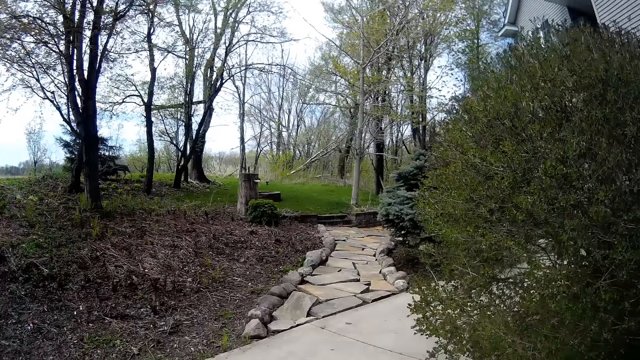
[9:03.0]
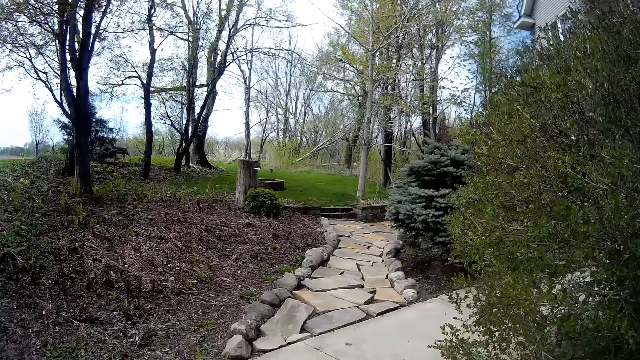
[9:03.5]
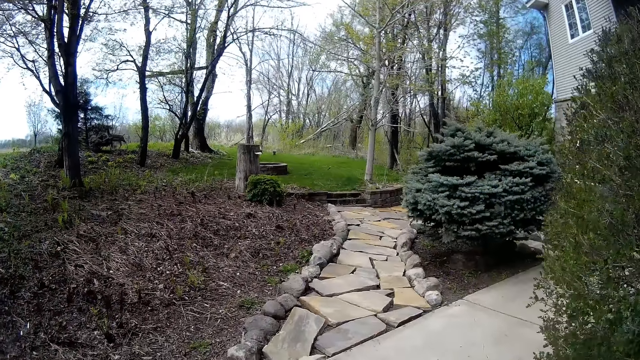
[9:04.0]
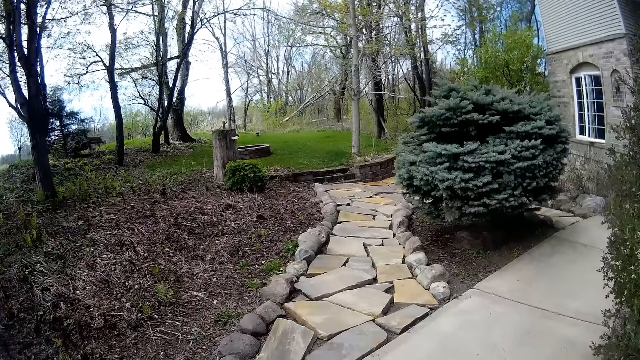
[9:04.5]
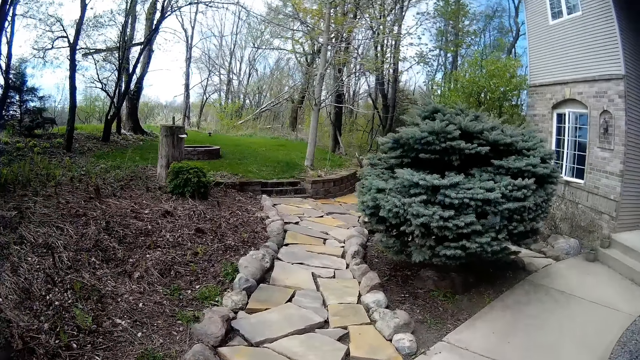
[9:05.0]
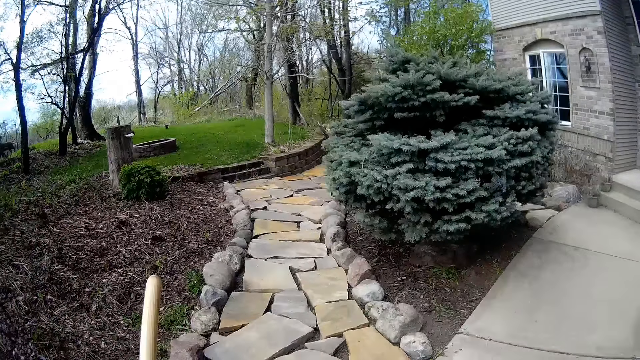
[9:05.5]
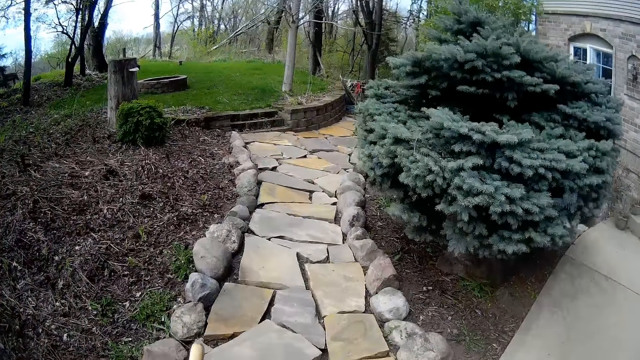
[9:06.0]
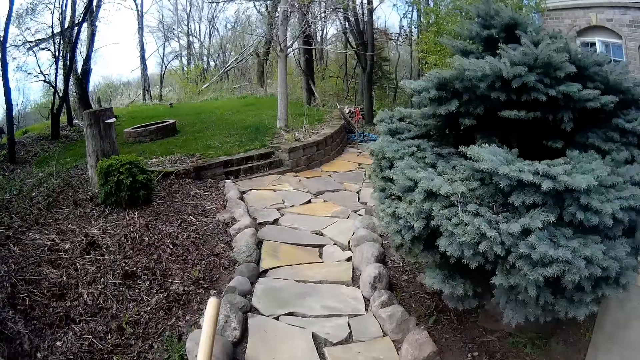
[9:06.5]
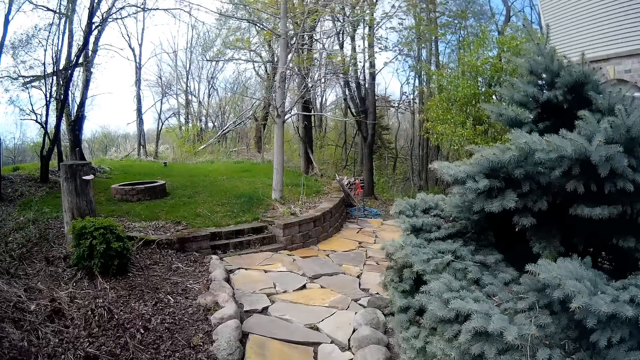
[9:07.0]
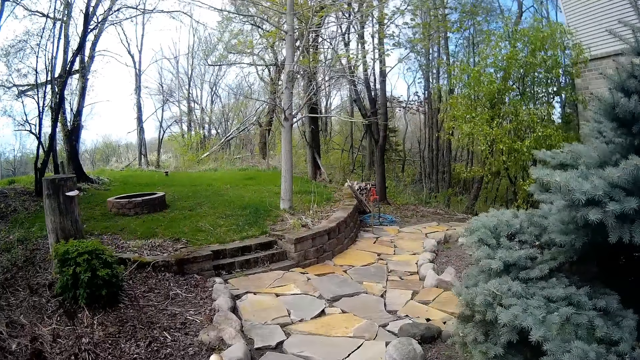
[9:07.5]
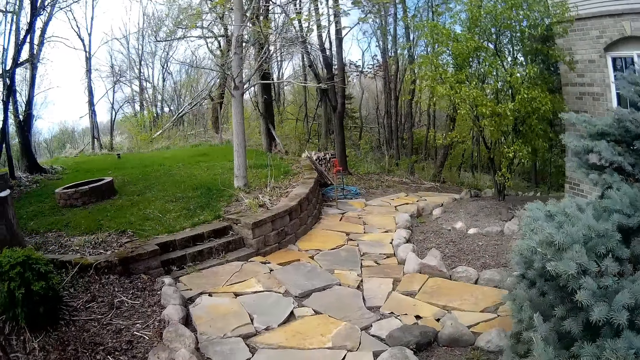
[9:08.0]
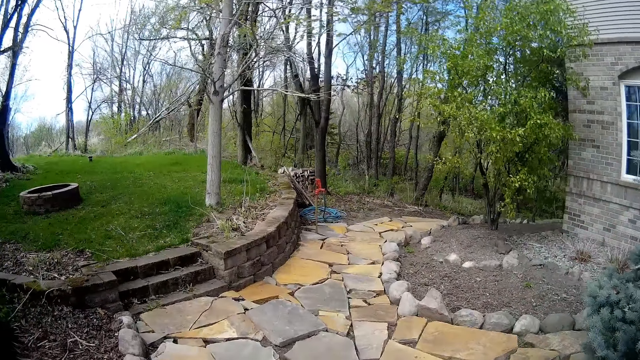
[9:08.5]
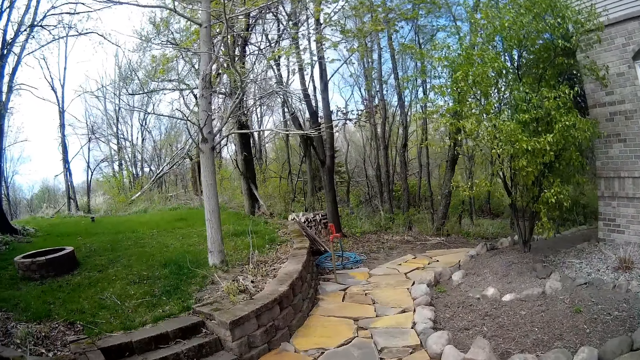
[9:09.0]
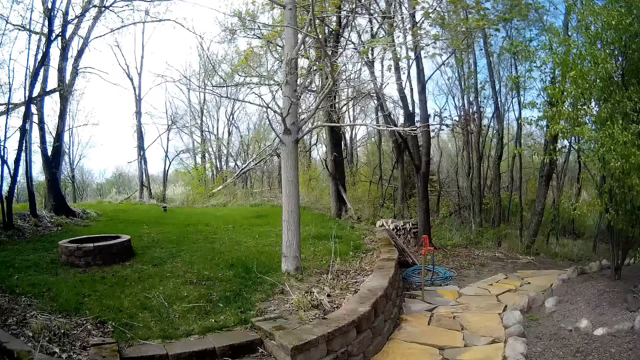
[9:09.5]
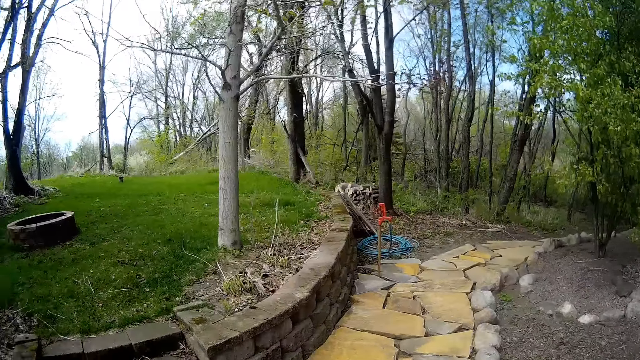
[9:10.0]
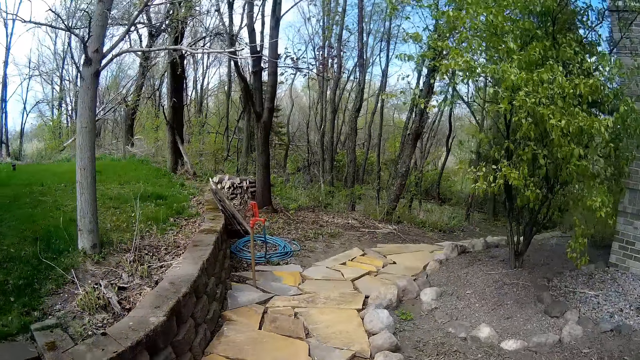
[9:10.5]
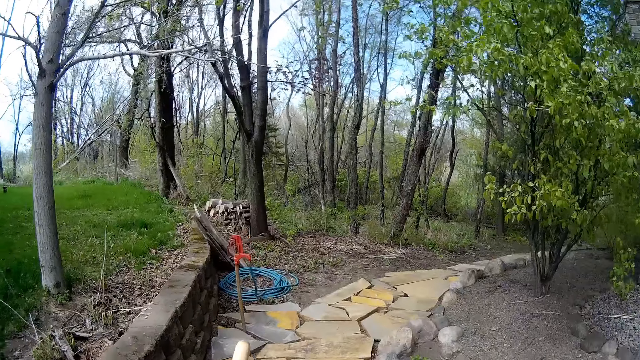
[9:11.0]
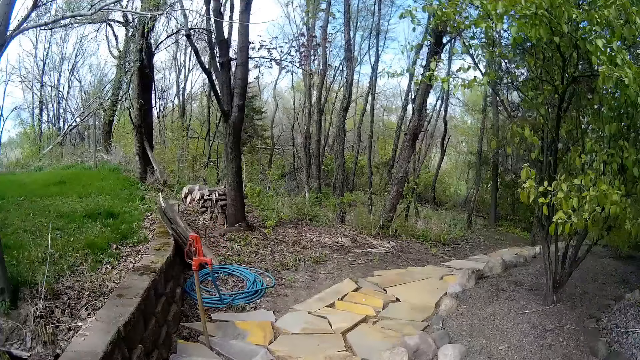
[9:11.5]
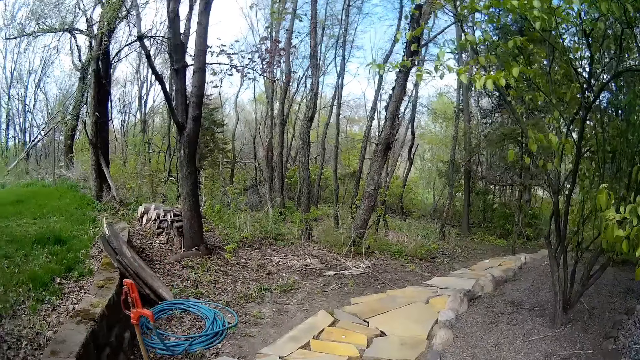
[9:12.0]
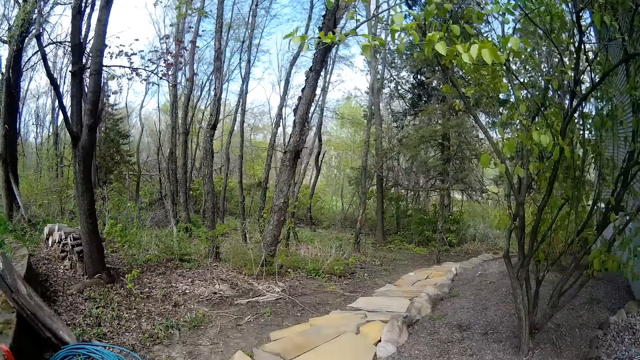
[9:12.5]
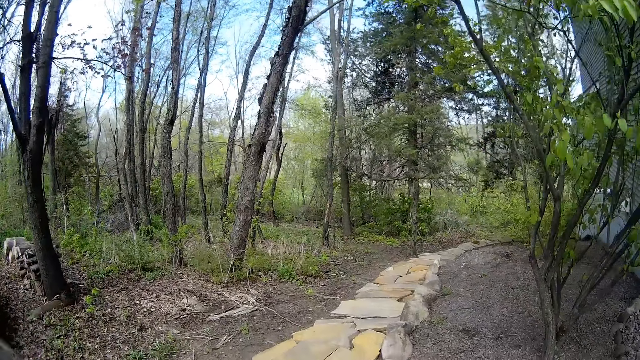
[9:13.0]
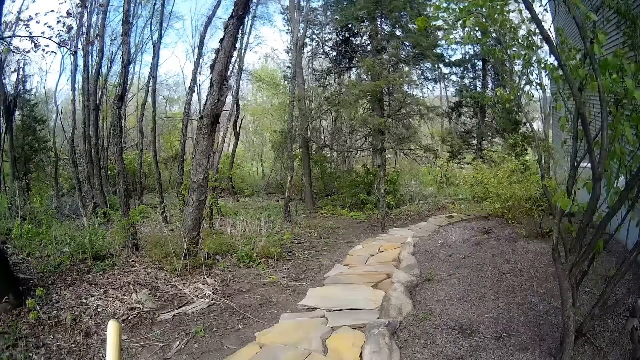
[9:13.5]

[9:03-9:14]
The camera wearer walks through a pathway.

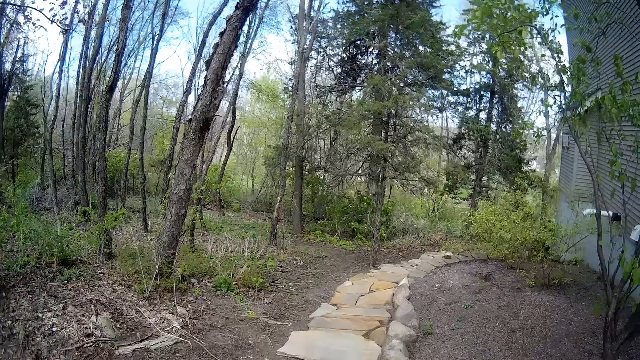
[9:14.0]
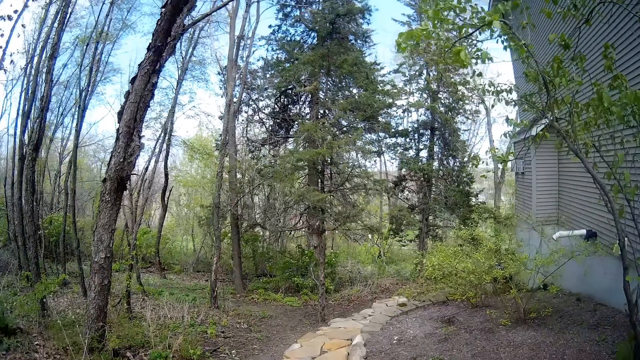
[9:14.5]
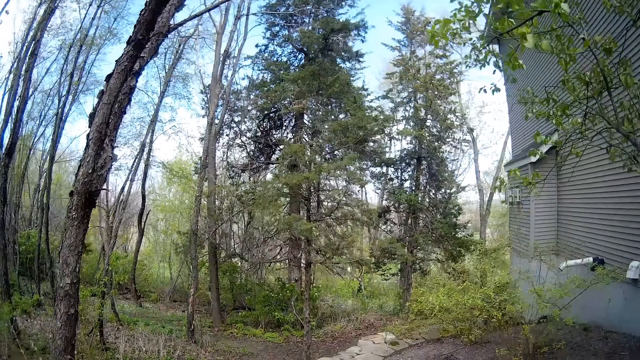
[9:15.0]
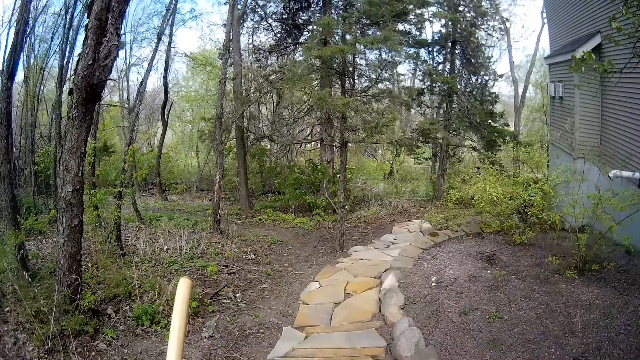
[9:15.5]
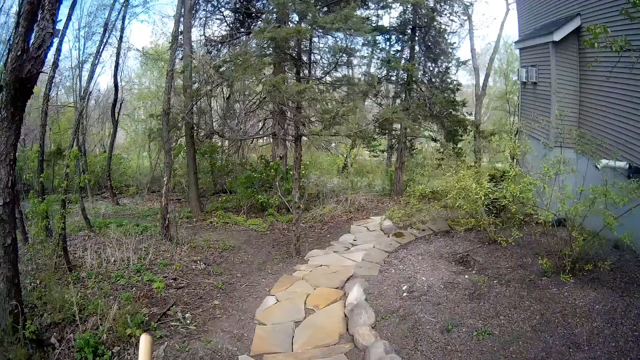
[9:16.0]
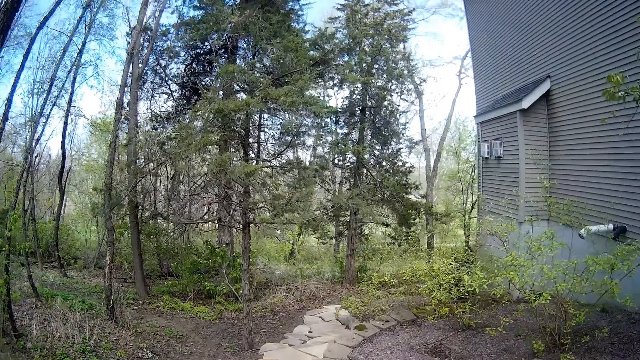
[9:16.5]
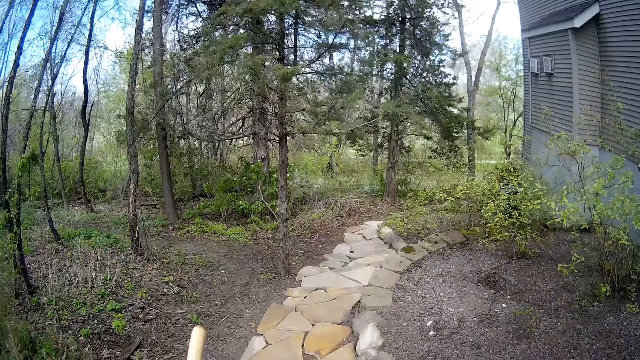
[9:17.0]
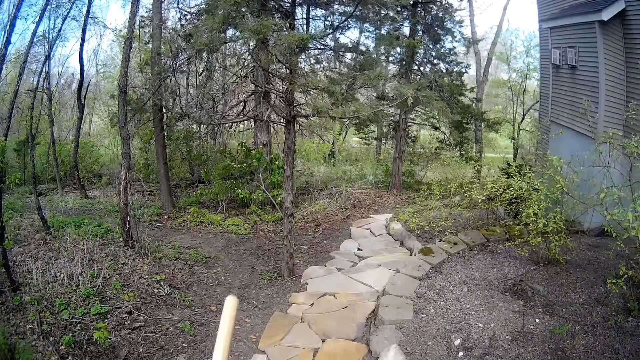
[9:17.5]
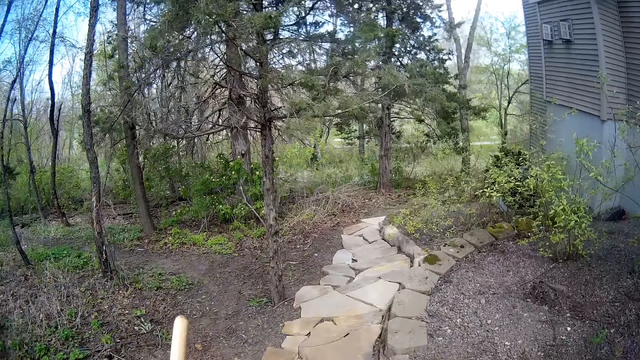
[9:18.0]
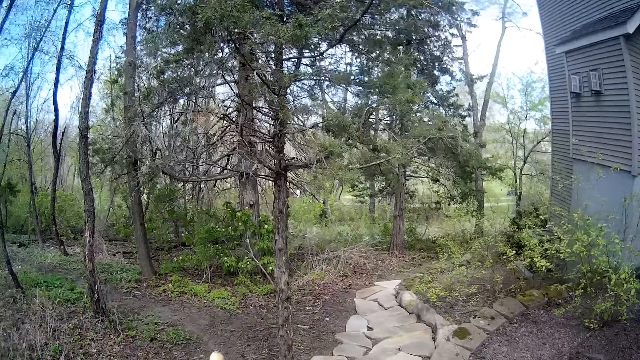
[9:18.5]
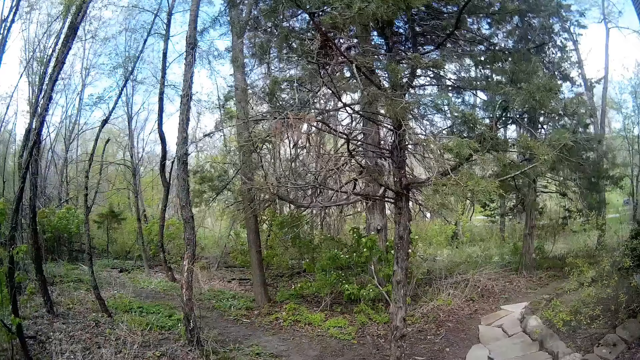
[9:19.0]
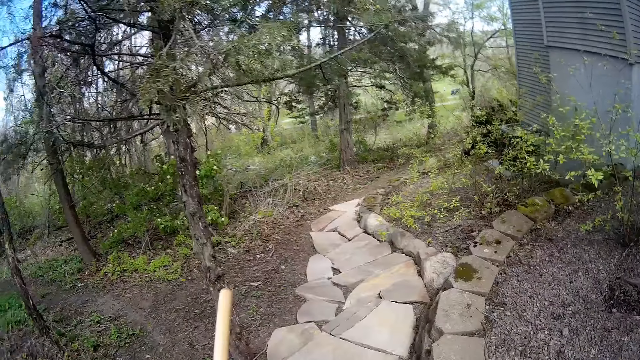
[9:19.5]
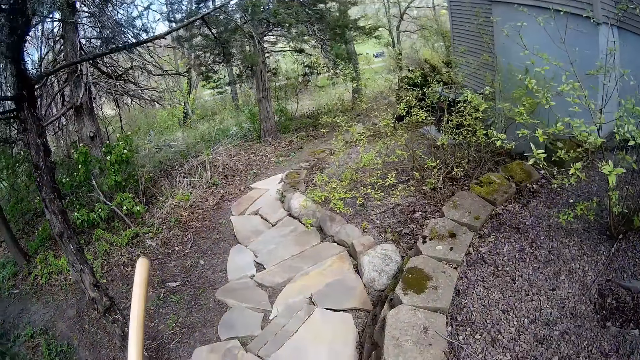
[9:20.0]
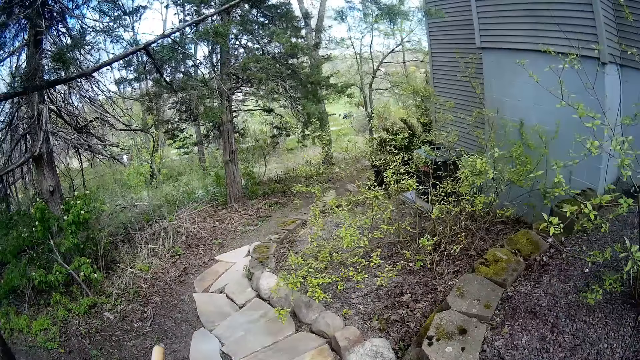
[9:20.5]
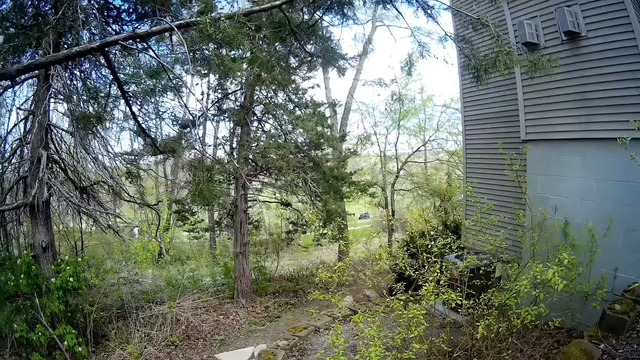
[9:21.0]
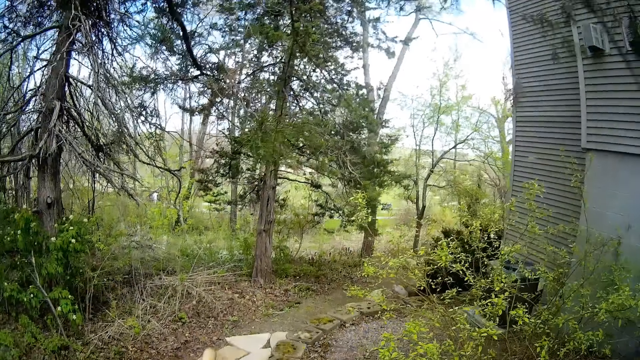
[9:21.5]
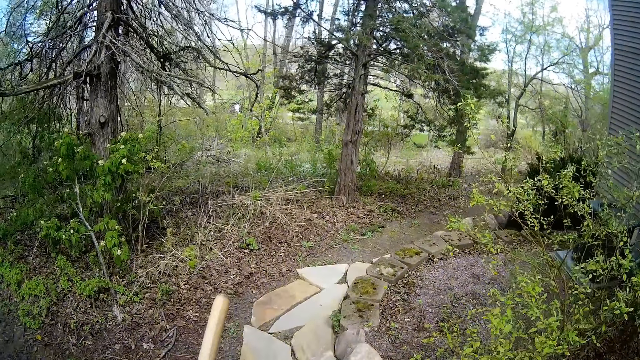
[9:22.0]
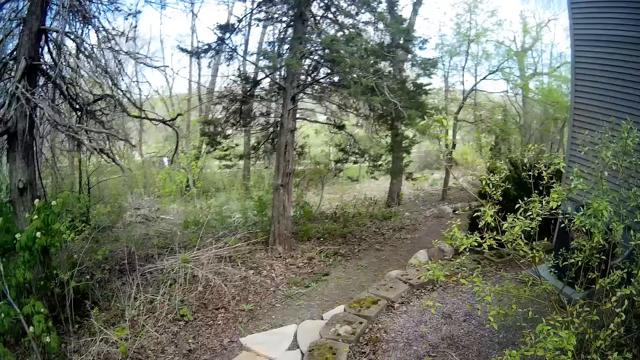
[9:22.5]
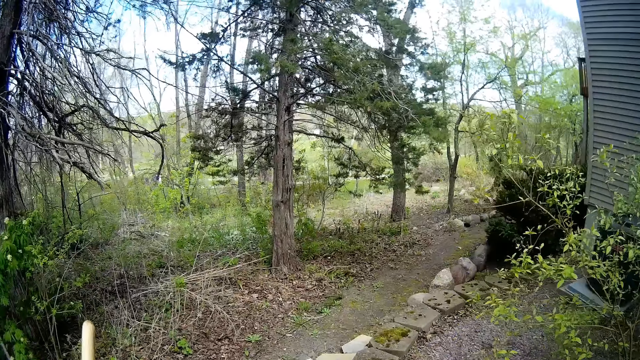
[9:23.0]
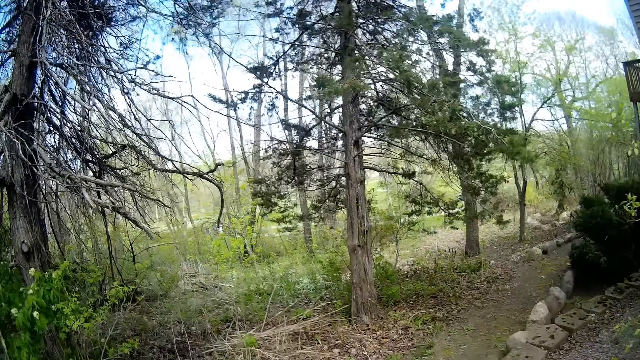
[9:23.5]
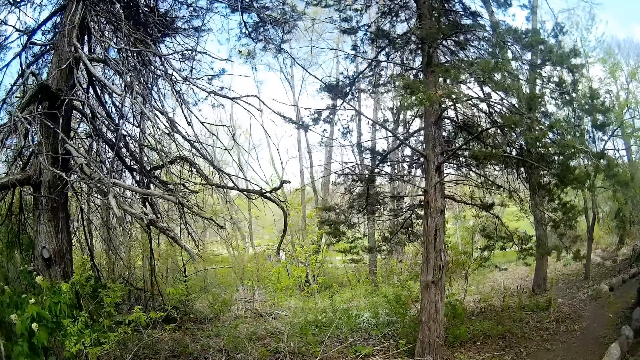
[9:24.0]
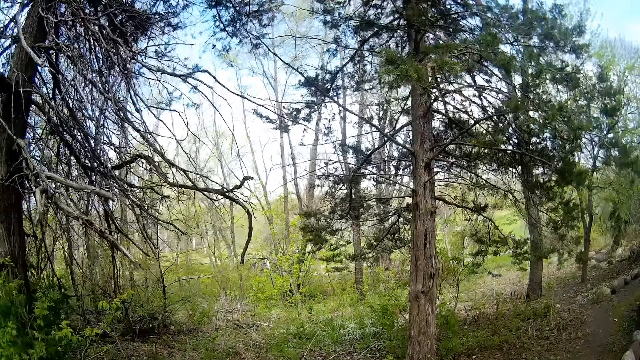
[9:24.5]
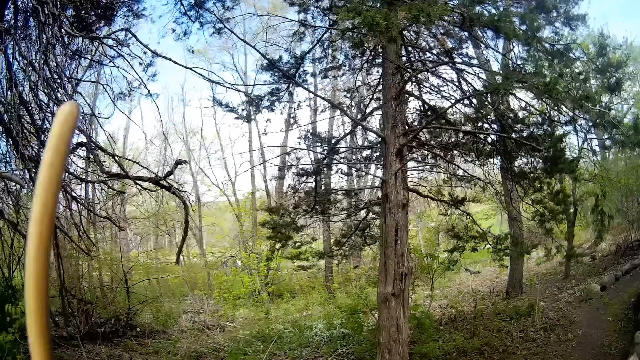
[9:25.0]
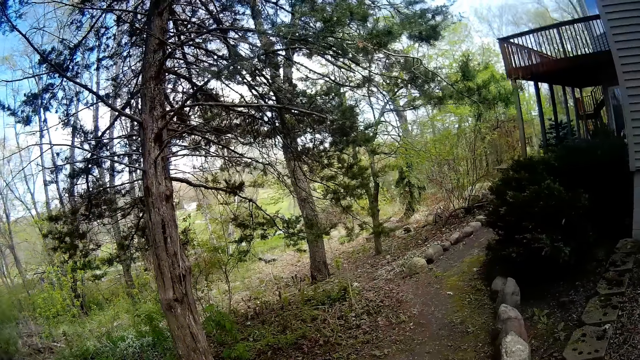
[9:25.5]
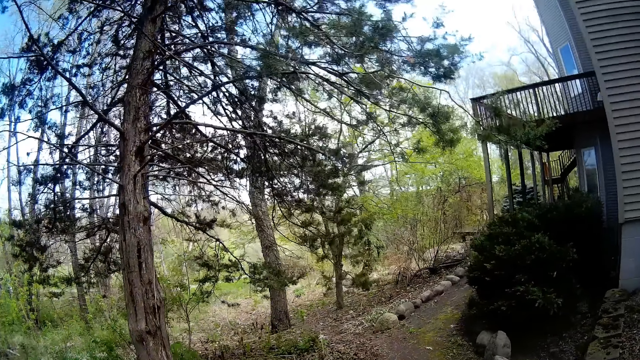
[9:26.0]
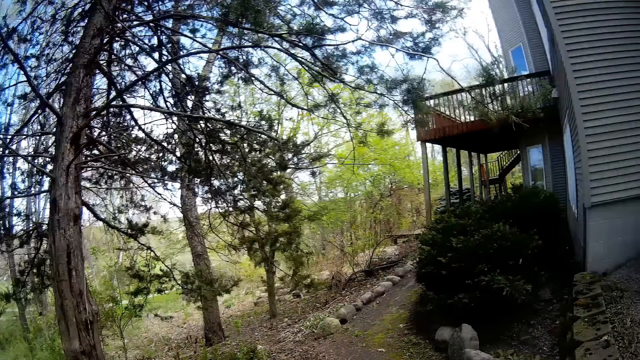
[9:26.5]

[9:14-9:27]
The camera wearer lifts the stick. They lift the stick again.
